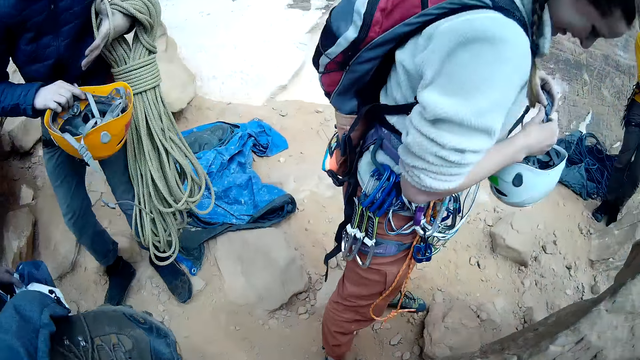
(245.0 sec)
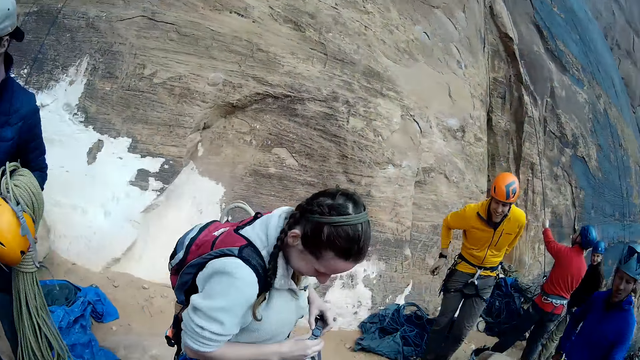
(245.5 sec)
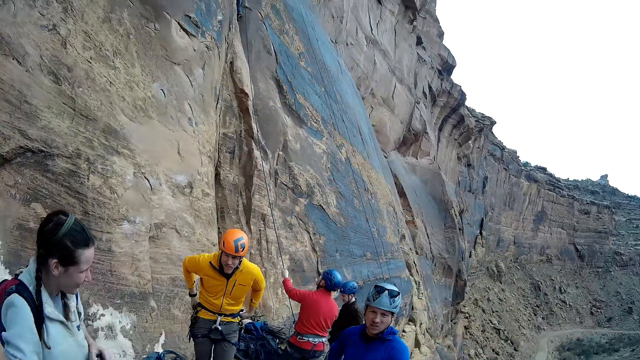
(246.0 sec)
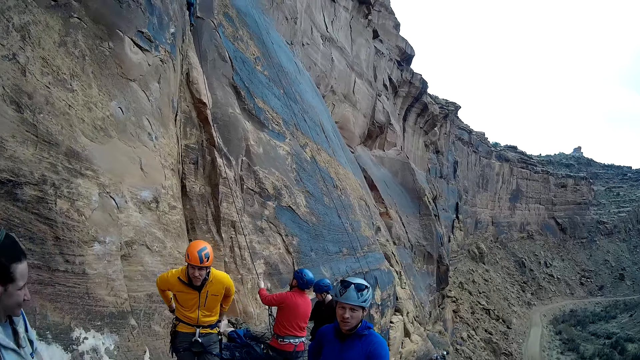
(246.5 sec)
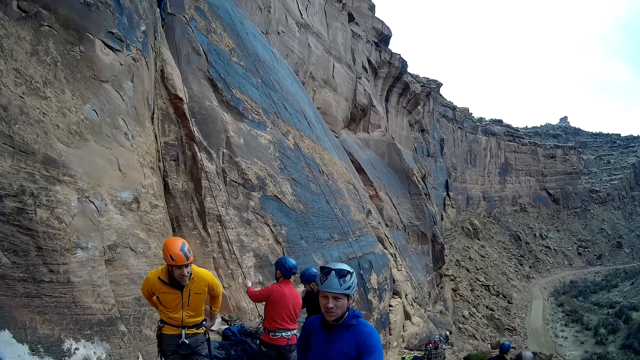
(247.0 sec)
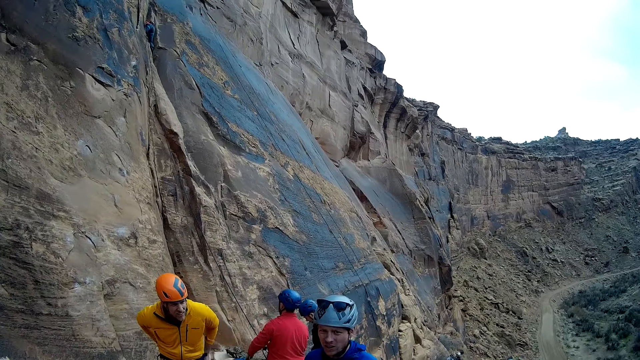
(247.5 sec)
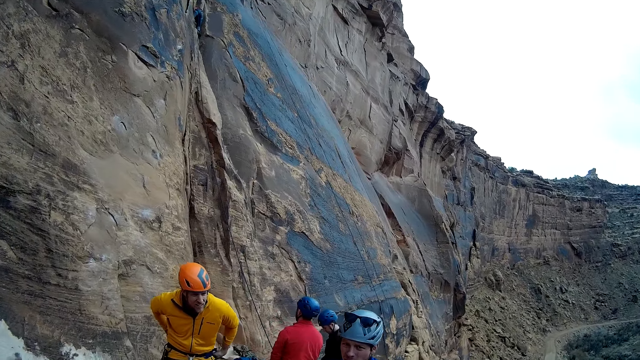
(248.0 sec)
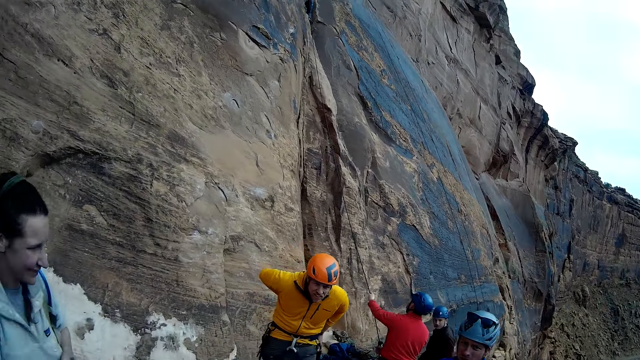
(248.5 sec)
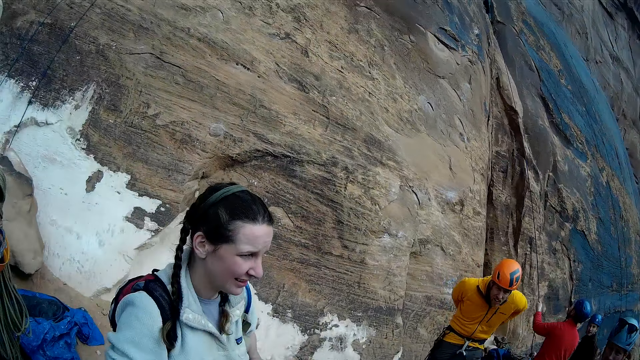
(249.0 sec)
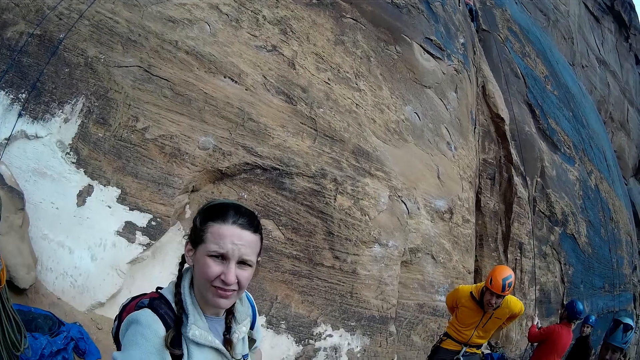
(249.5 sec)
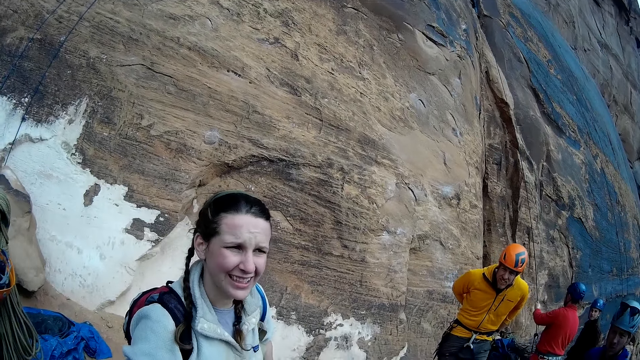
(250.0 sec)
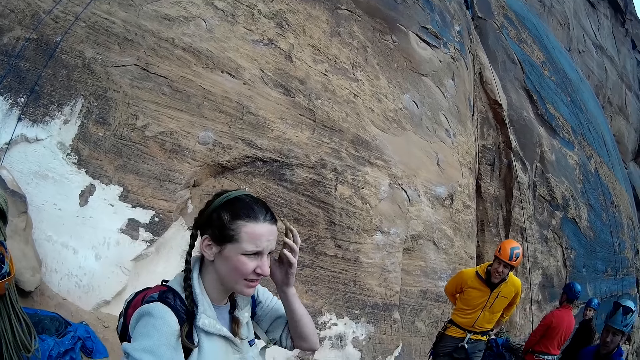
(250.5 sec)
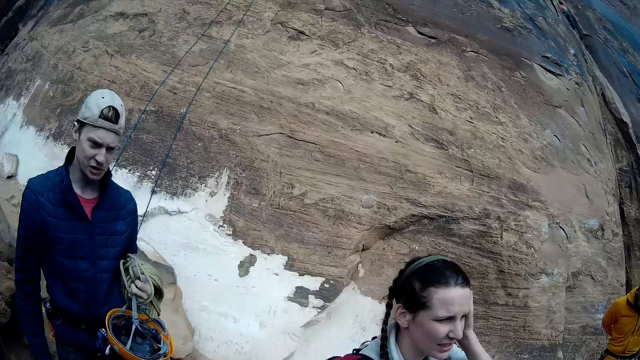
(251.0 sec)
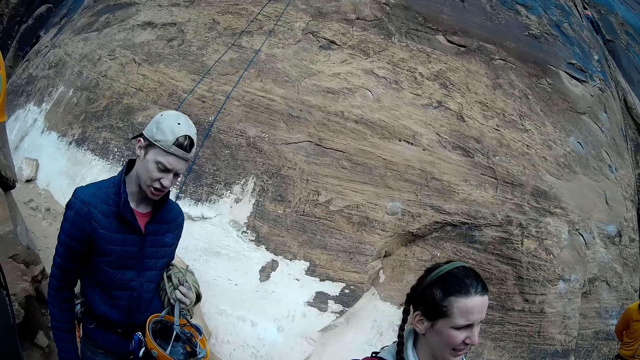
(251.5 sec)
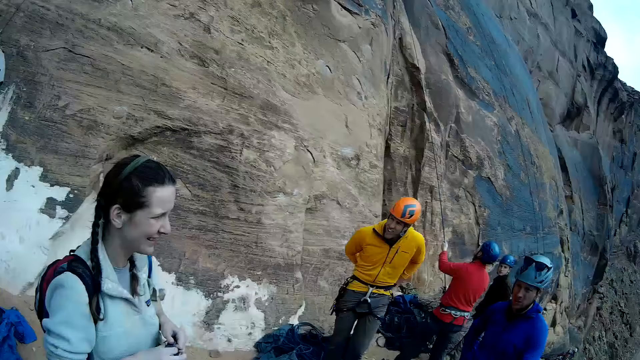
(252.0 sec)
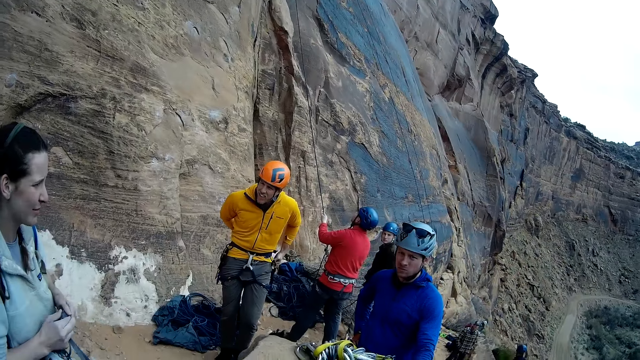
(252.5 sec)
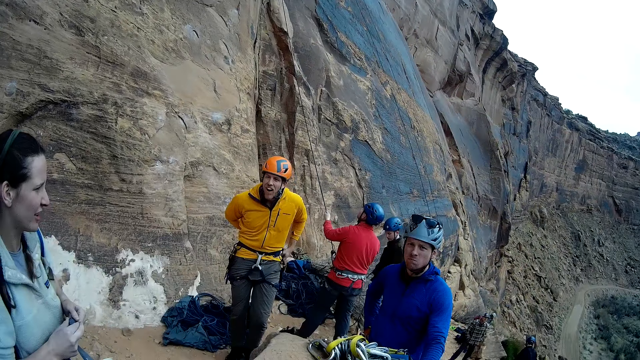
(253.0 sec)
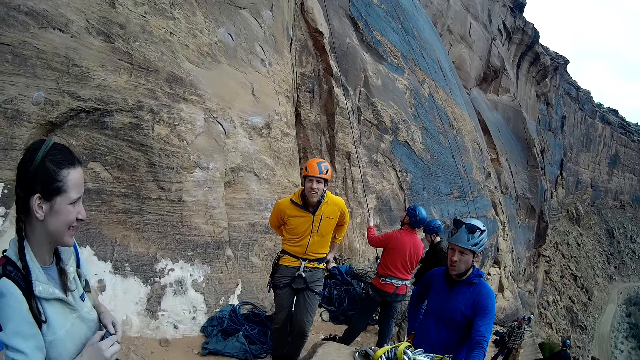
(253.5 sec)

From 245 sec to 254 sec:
A man picks up a helmet from the floor with his left hand and stands up. Another man holds the rope. A third man fixes his safety belts. The first man transfers the helmet from his left hand to his right hand. A fourth man looks around. A woman looks around. A fifth man looks around and holds ropes. The second man pulls the rope. The woman looks around. The fifth man looks around. The woman touches her face. The first man moves around. The woman looks around. Another woman stands close to the first man. The fifth man looks around. The fourth man looks around. The second man holds the rope.

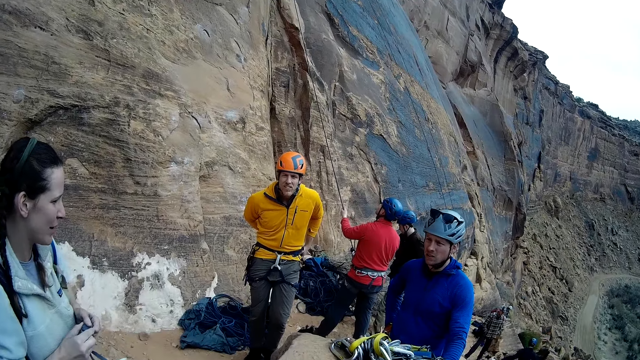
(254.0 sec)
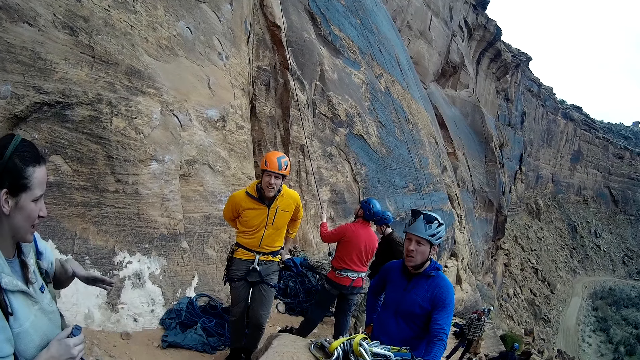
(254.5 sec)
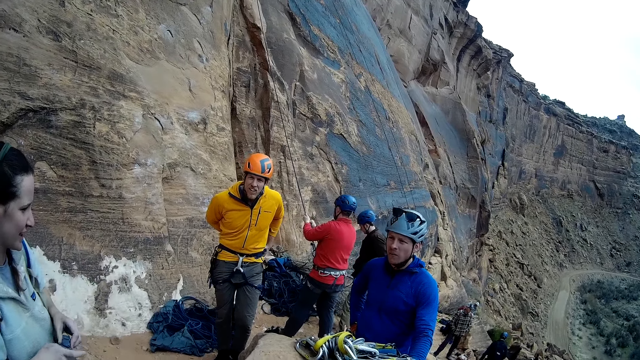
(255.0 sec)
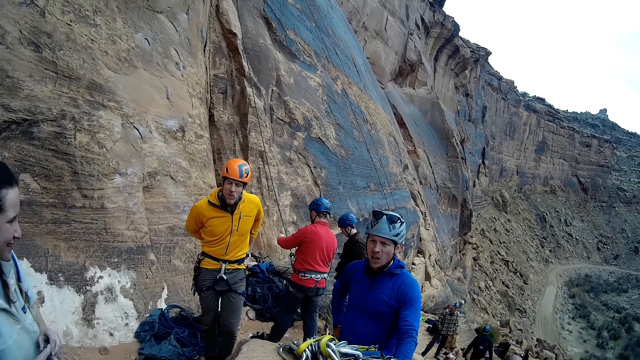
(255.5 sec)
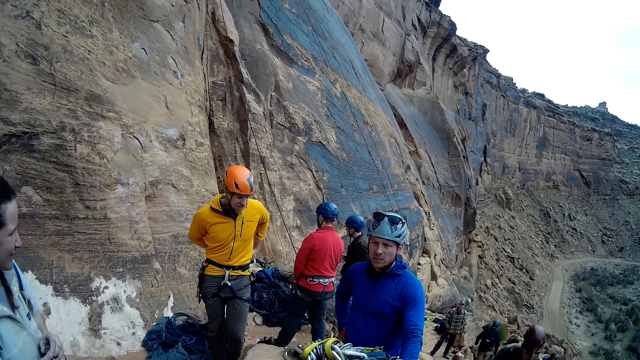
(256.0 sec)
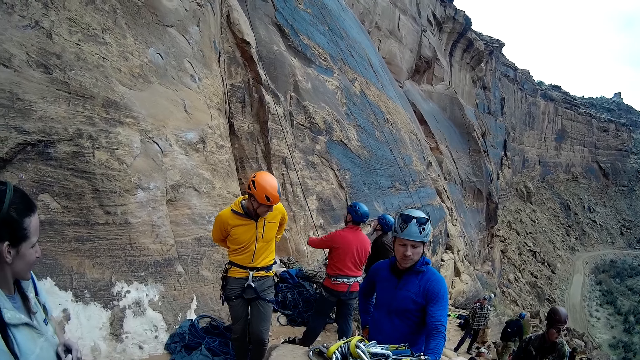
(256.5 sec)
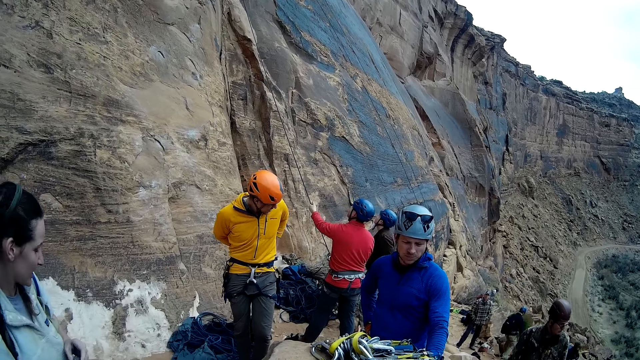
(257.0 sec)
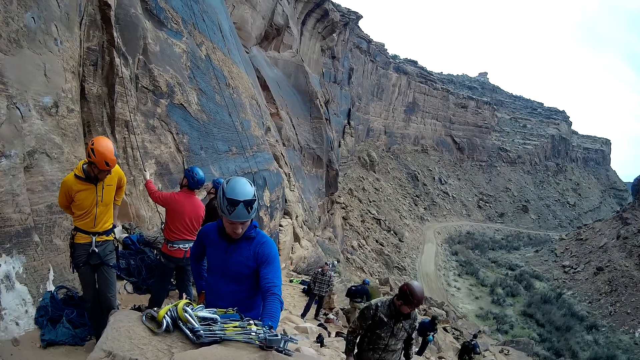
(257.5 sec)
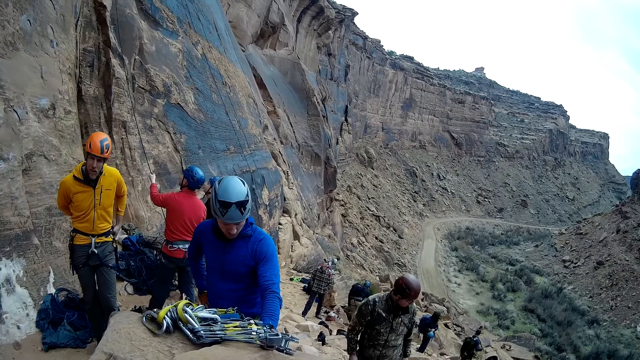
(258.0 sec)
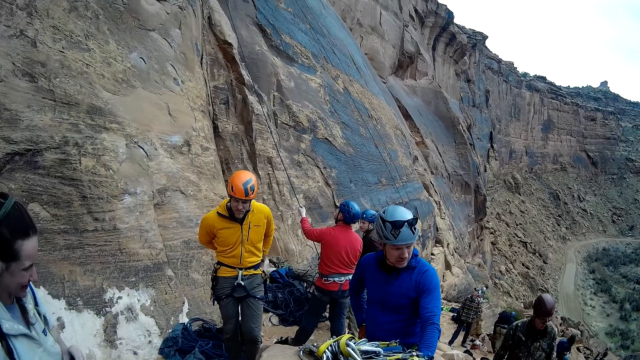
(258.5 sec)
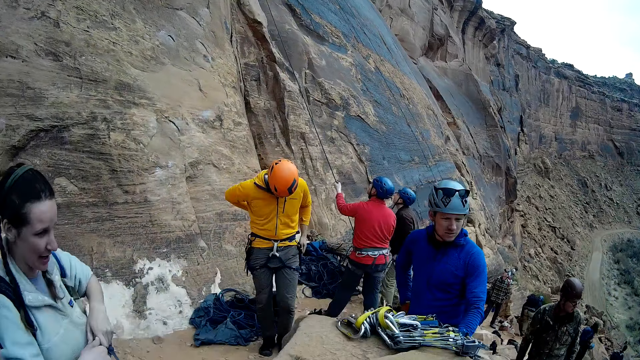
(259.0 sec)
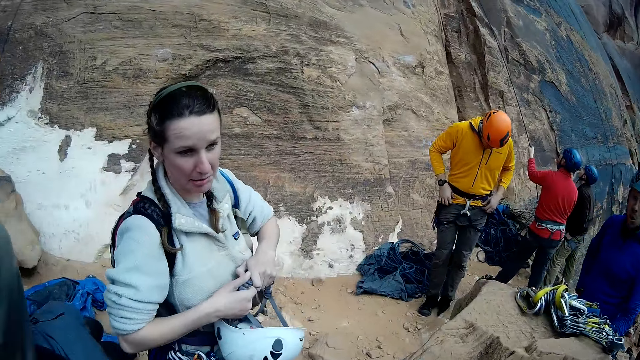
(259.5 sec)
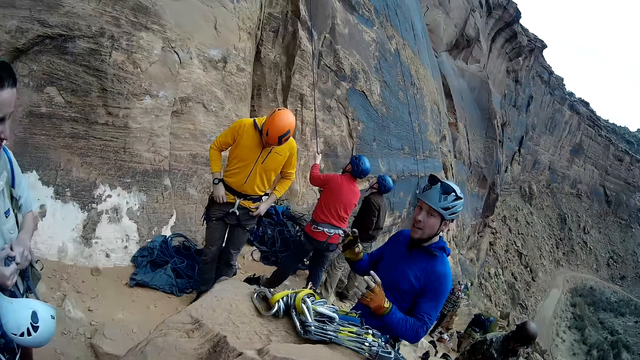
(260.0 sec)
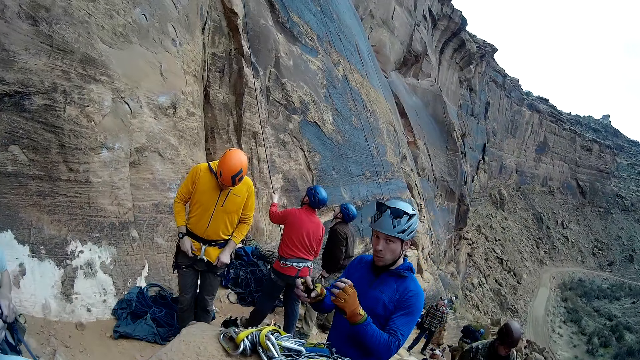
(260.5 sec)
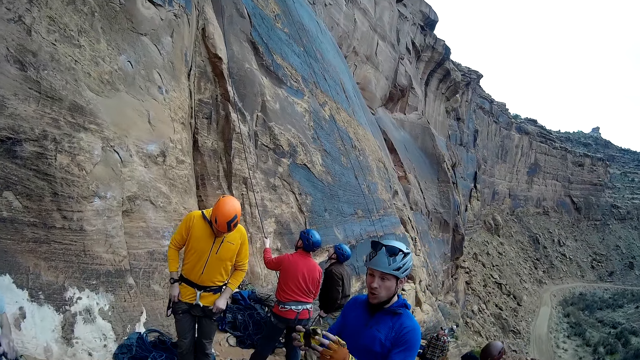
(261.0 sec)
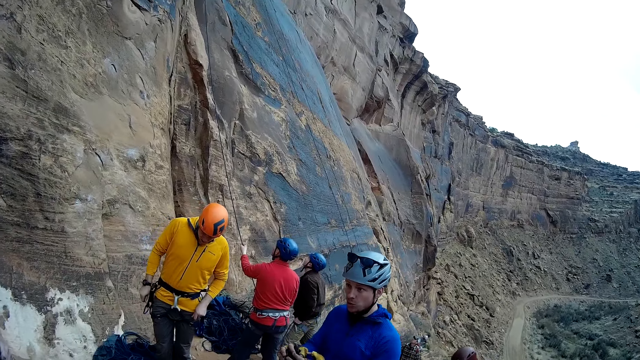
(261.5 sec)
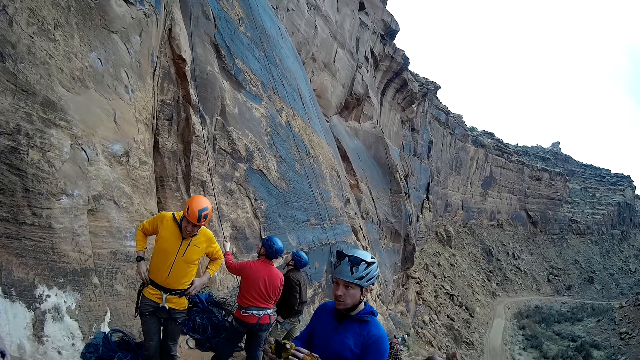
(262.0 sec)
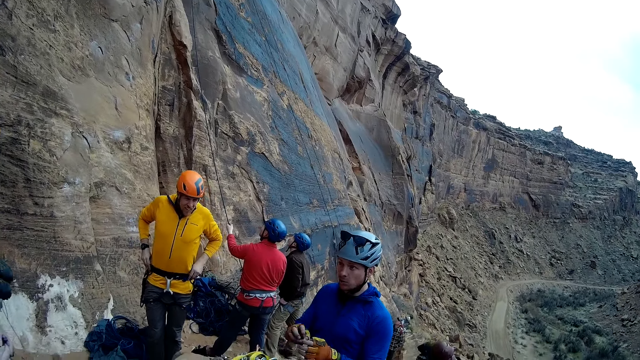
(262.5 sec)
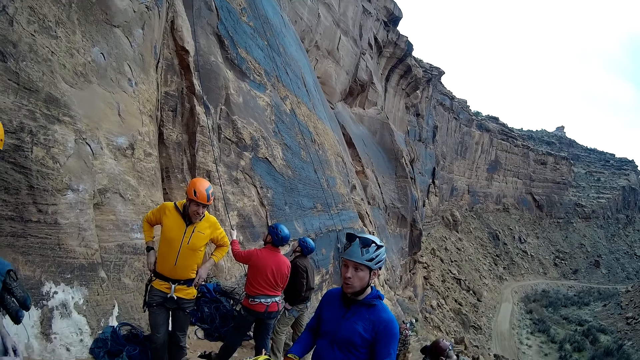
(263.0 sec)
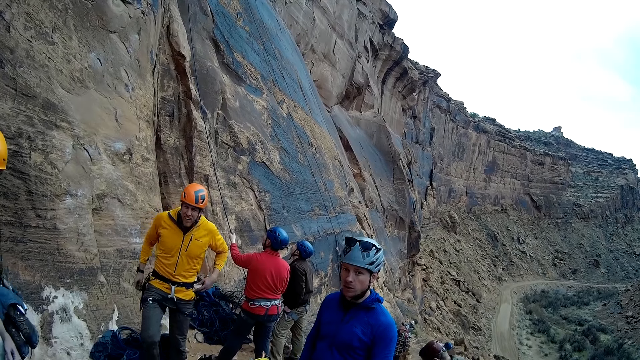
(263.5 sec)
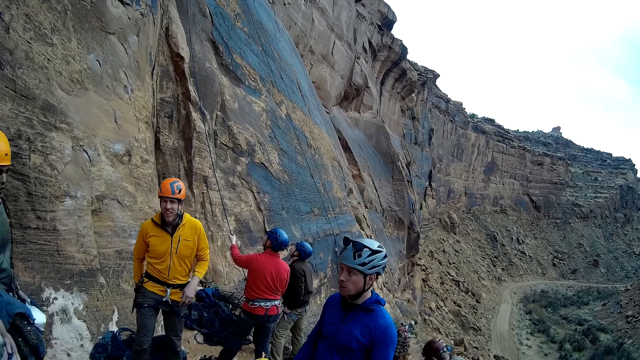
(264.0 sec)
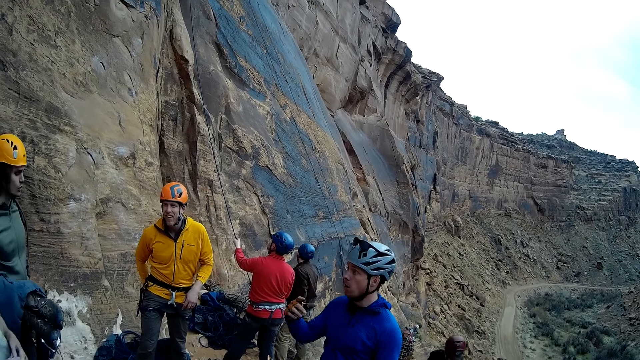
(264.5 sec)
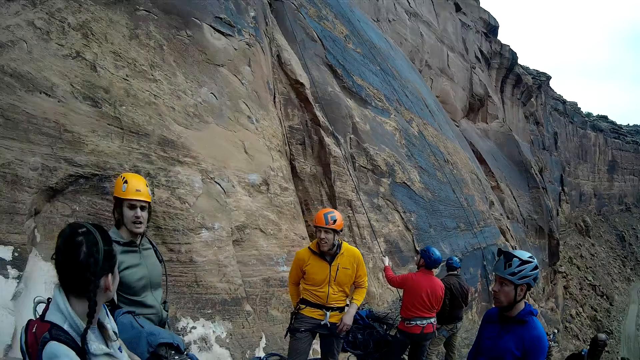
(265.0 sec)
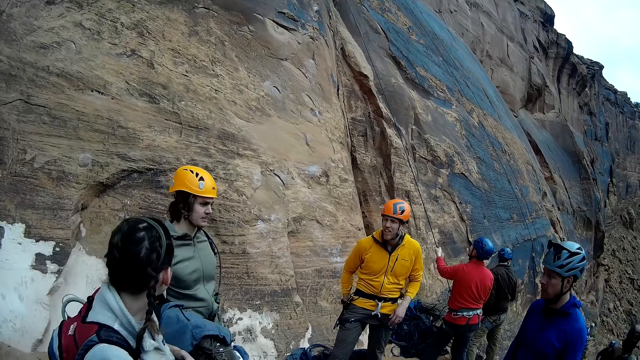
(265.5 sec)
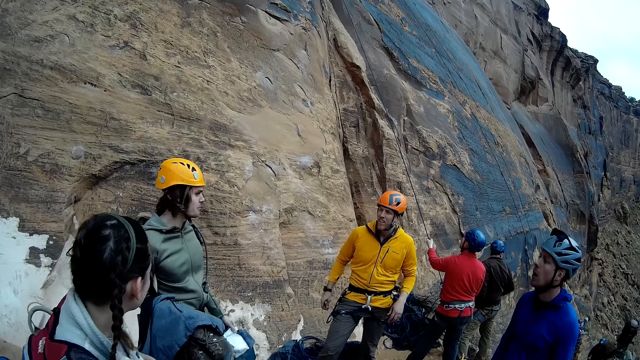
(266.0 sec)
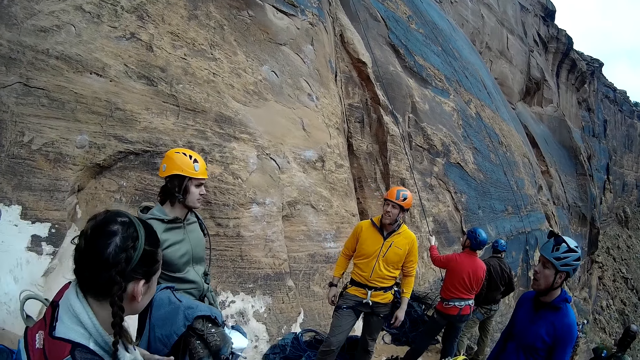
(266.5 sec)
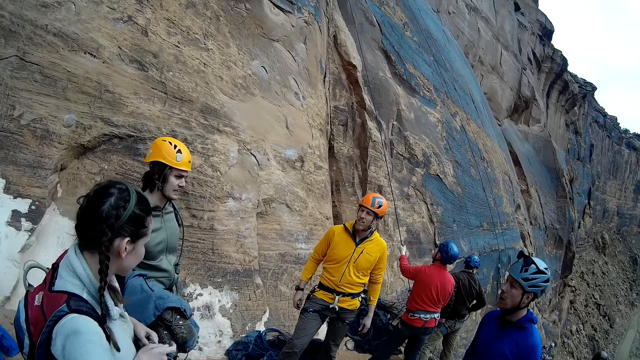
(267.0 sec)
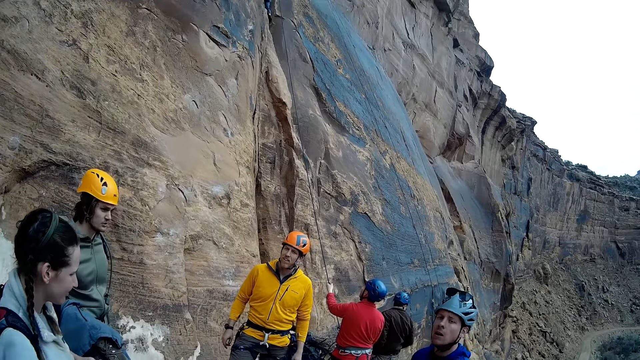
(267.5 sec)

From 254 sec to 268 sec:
The fifth man holds a rope. The first woman interacts with a man and the third man. She uses gestures. The fourth man moves his head. The second man pulls the rope. The first woman looks around. A sixth man looks around. The fifth man looks around. The fourth man looks around. The third man looks around. The second man holds the rope. The first woman looks around. The third man fixes his safety belts. The other woman walks around. The third man adjusts his top downwards with both hands. The fourth man uses gestures. The sixth man looks around. The third man fixes his safety belts. The sixth man looks around. The other woman walks around. The fourth man looks around. The third man fixes his safety belts. The fourth man uses gestures. The fifth man looks around. The first woman looks at the first man. The other woman looks around. The fourth man looks around. The fifth man moves his hand. The first woman moves around. The fourth man moves his head. The third man looks around. The fifth man moves his hand. The fourth man looks around.
